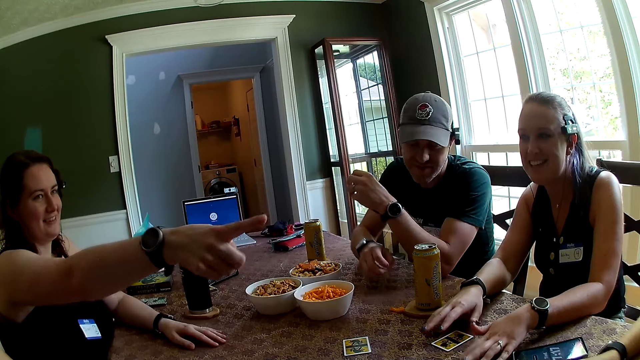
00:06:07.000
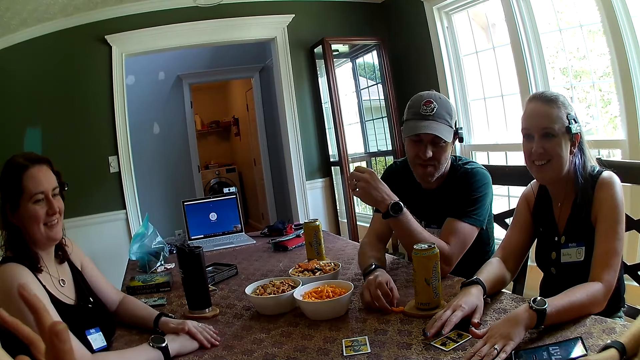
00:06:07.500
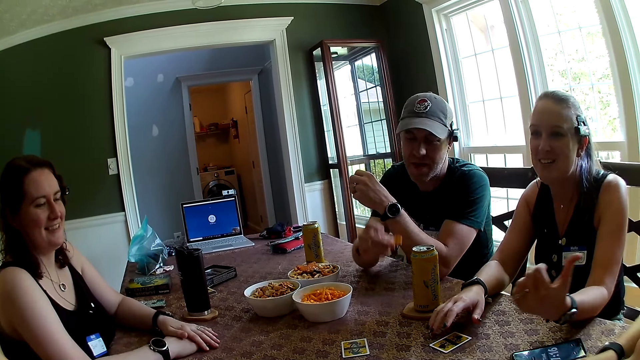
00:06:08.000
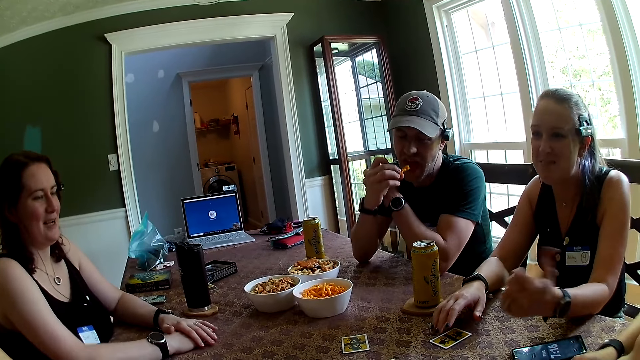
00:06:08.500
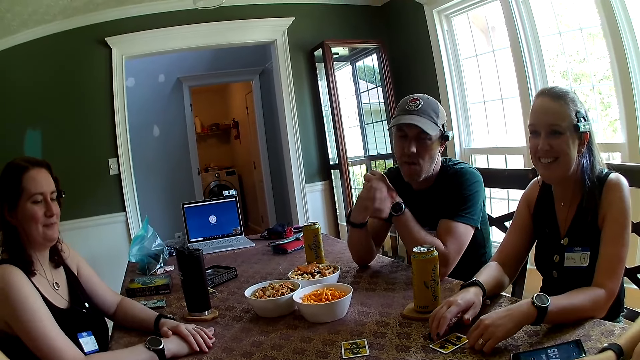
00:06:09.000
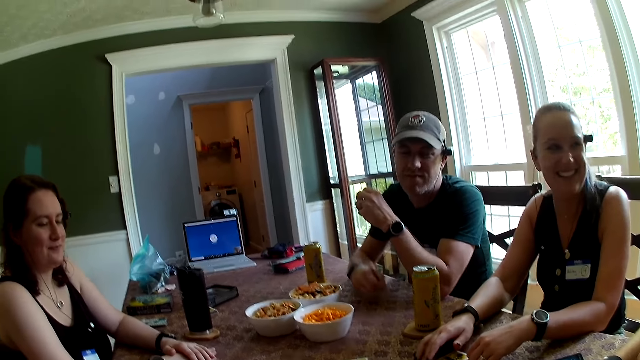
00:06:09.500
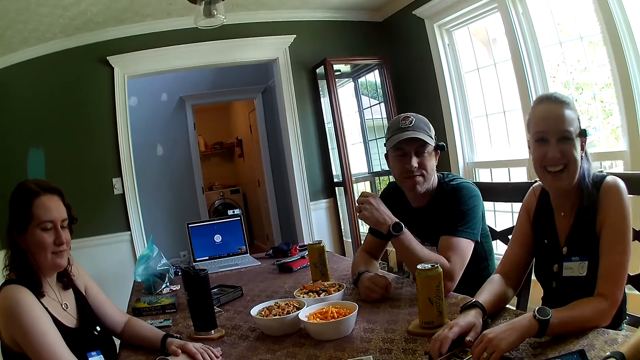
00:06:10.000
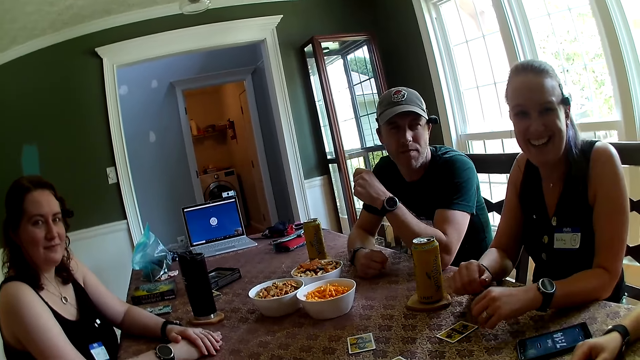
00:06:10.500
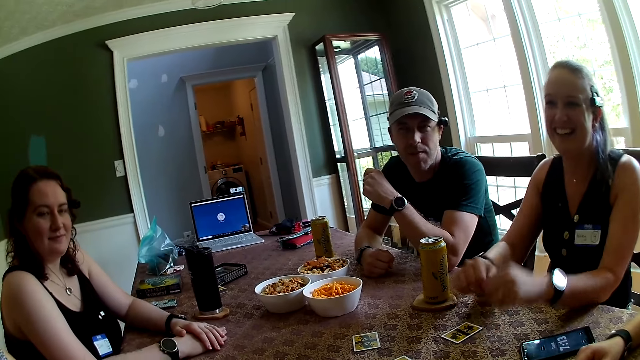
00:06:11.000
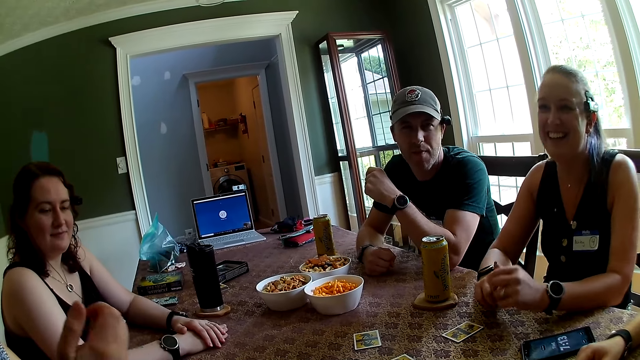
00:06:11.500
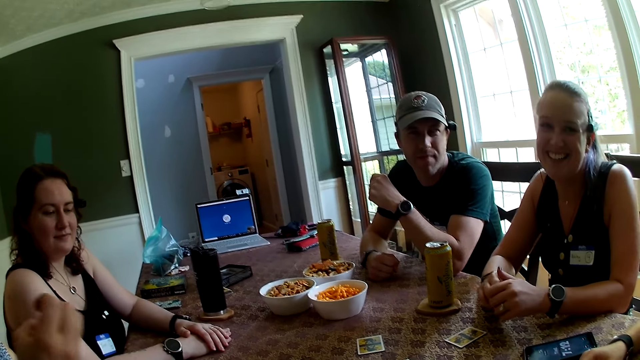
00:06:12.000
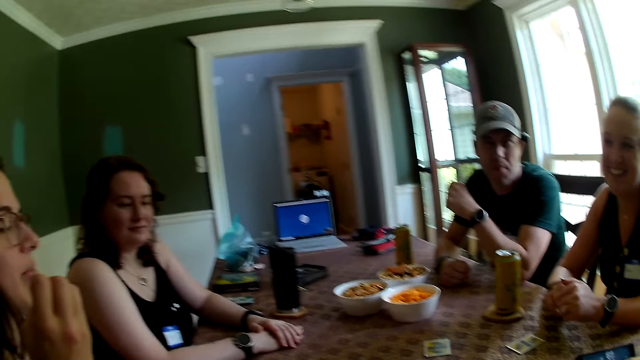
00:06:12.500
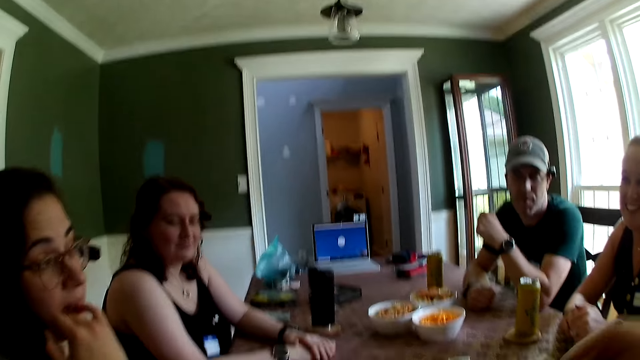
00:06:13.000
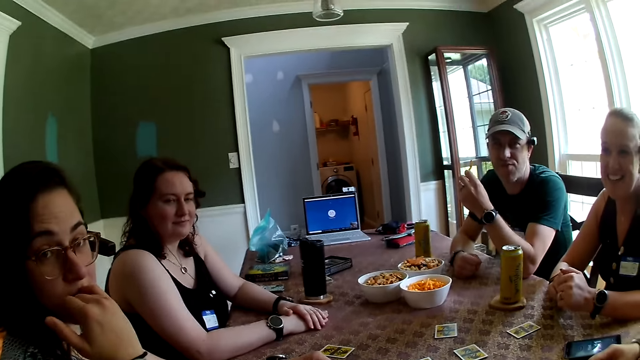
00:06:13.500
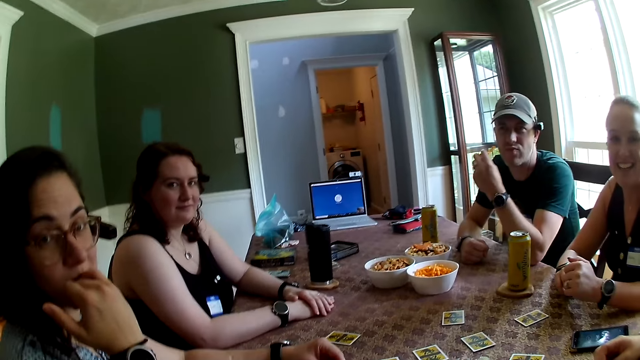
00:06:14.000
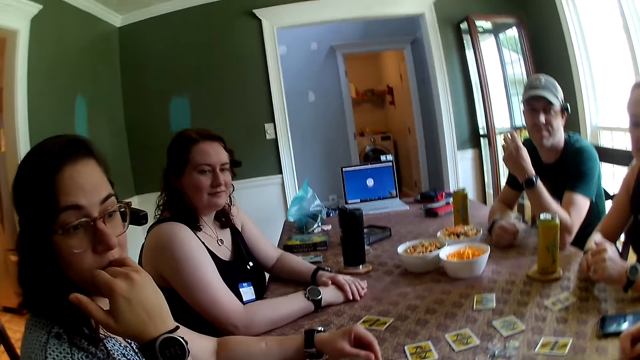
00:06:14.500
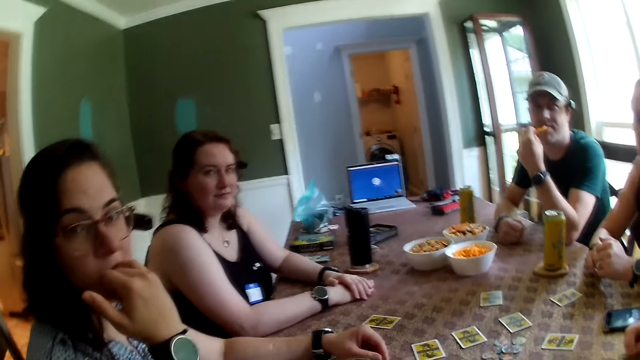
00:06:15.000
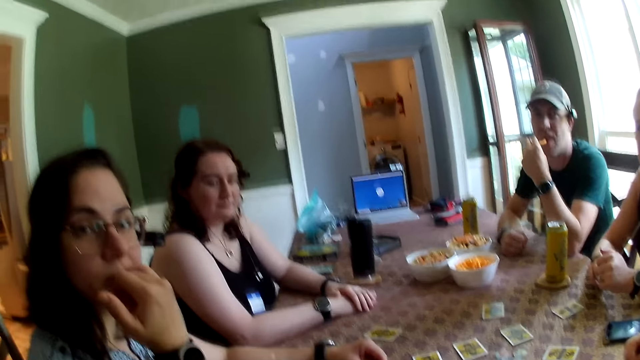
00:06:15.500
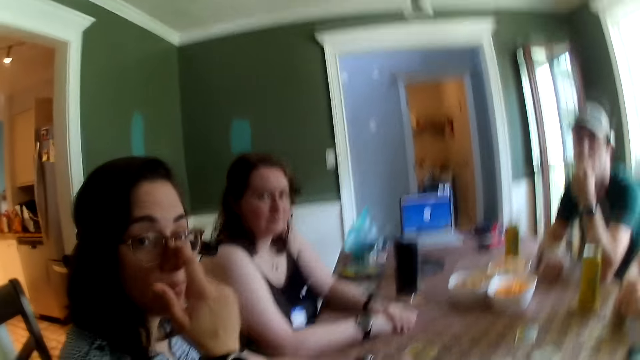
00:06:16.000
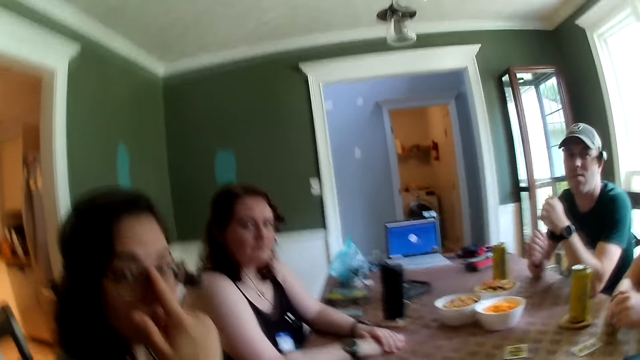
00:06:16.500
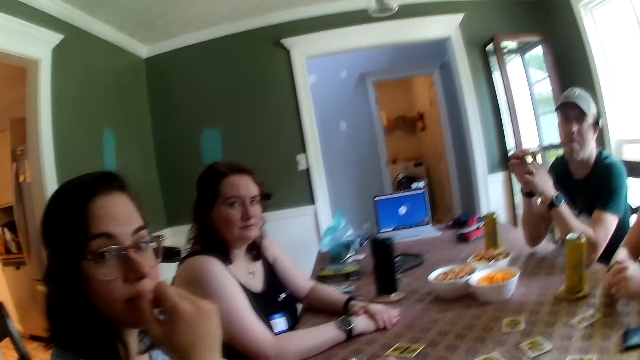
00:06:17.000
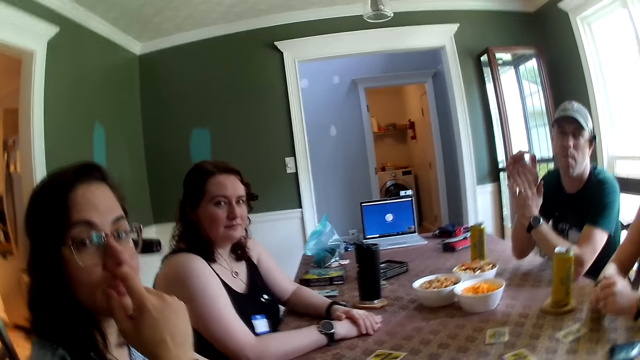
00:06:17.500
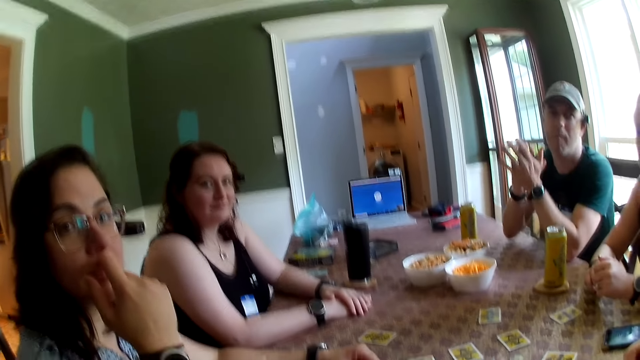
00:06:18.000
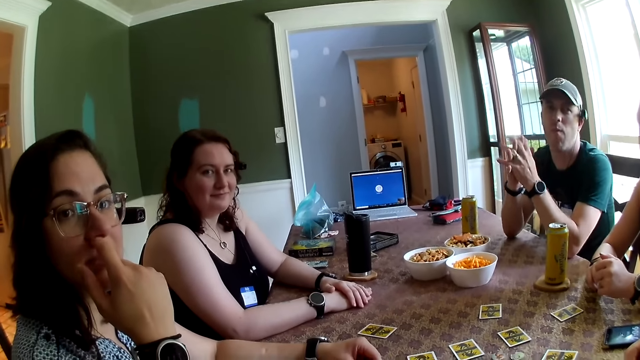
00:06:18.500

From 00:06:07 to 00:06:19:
The woman points at a man with her right index finger. Another man picks the snacks on the table with his right hand and eats the snacks in his right hand. The camera wearer talks with a lady. They talk with another lady.

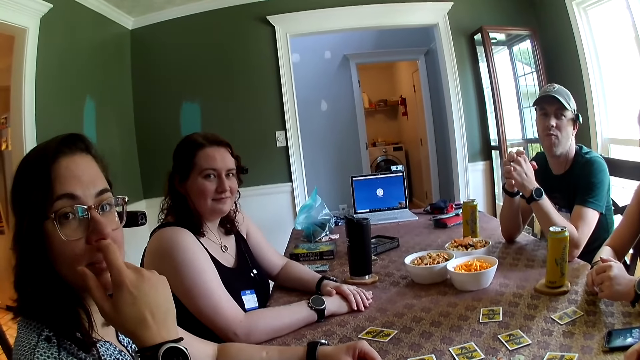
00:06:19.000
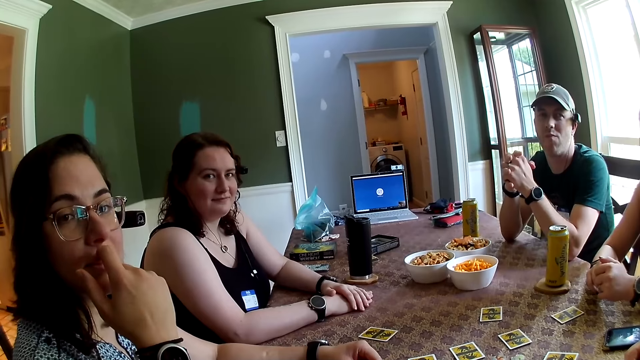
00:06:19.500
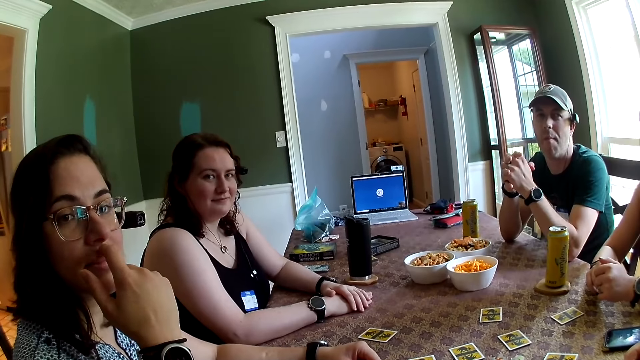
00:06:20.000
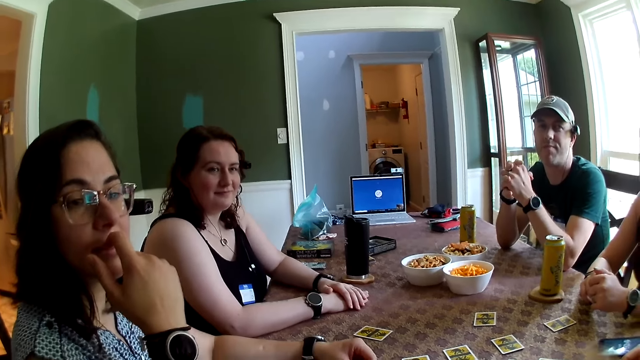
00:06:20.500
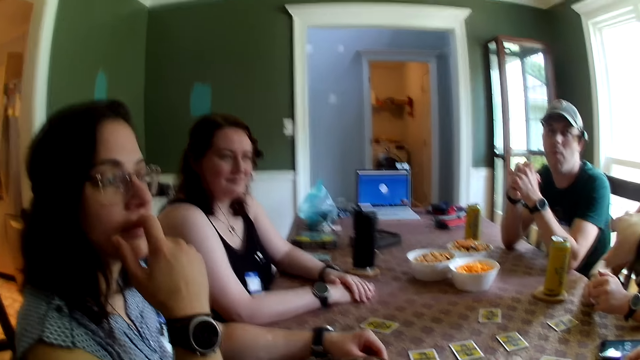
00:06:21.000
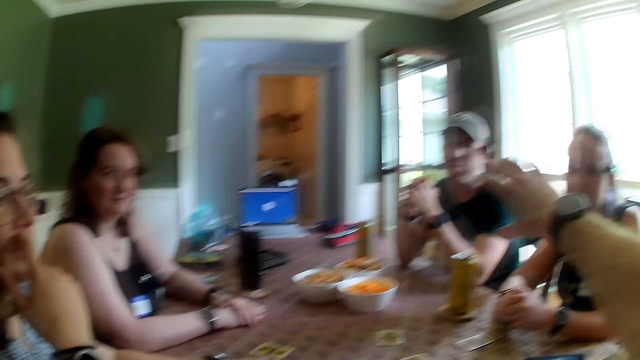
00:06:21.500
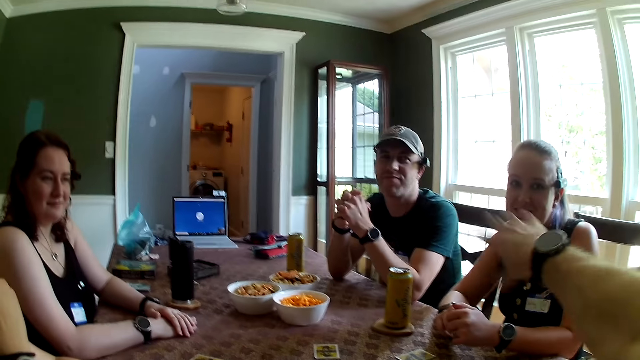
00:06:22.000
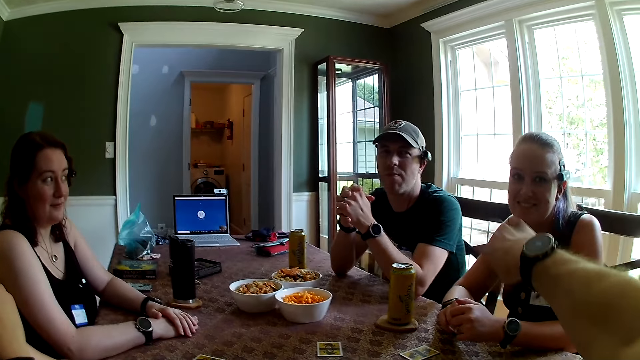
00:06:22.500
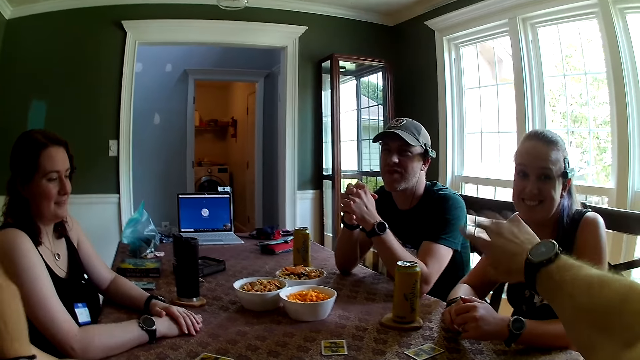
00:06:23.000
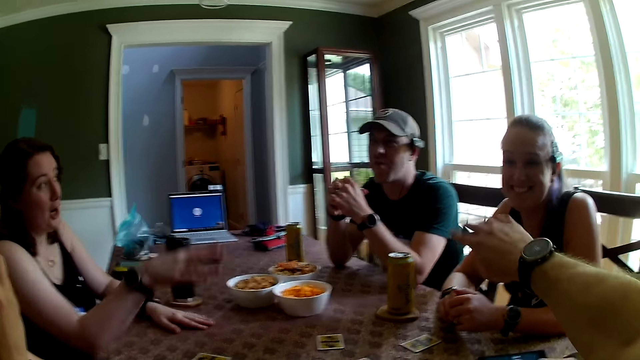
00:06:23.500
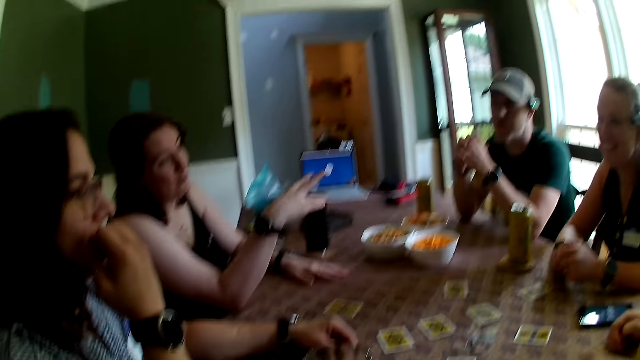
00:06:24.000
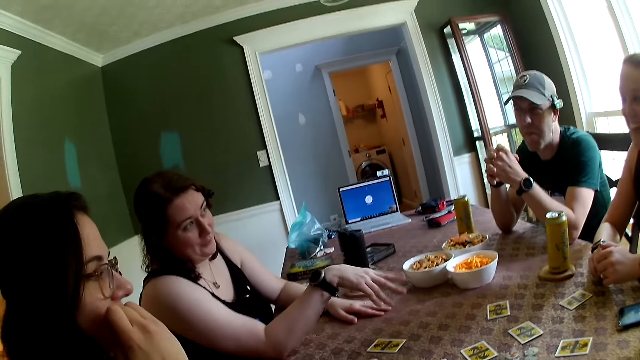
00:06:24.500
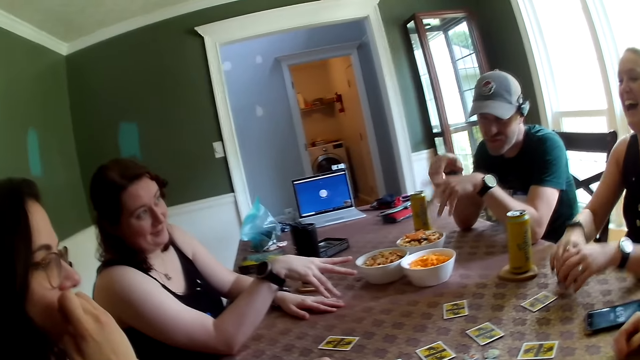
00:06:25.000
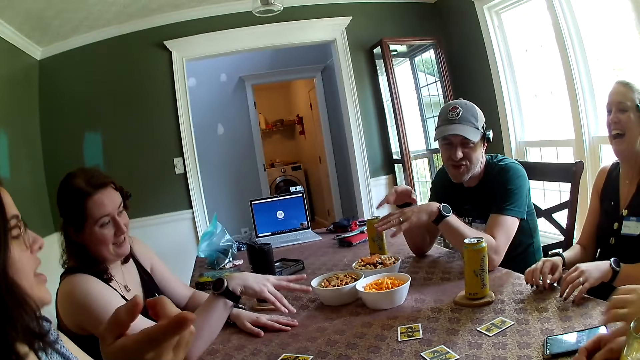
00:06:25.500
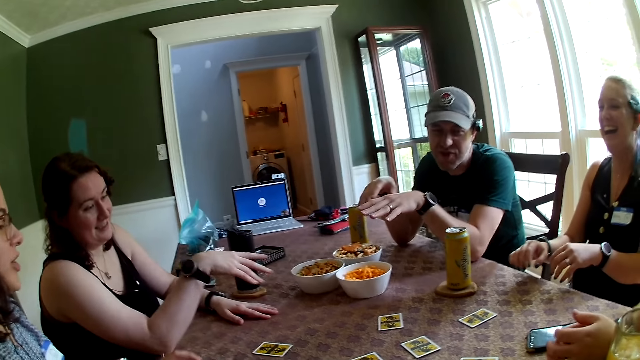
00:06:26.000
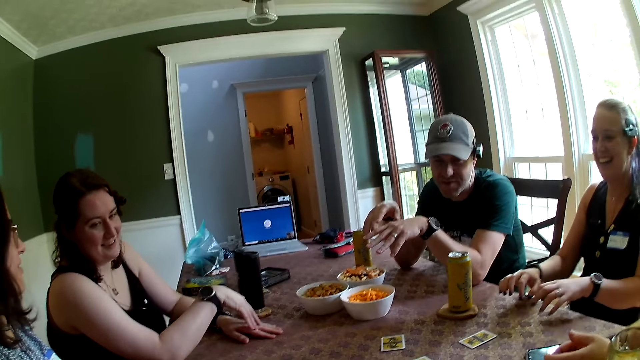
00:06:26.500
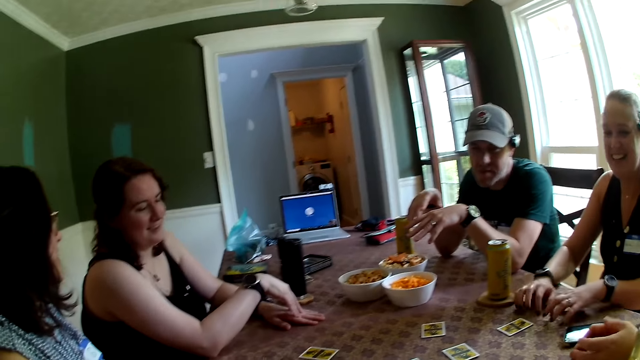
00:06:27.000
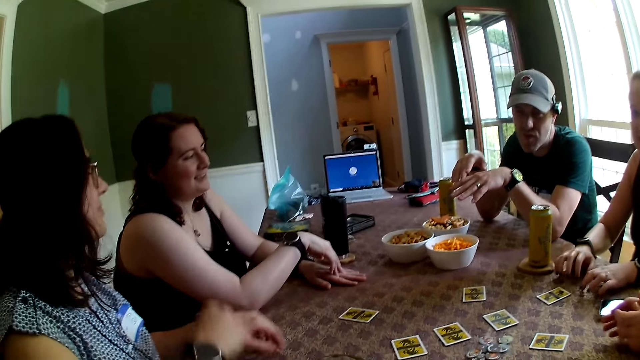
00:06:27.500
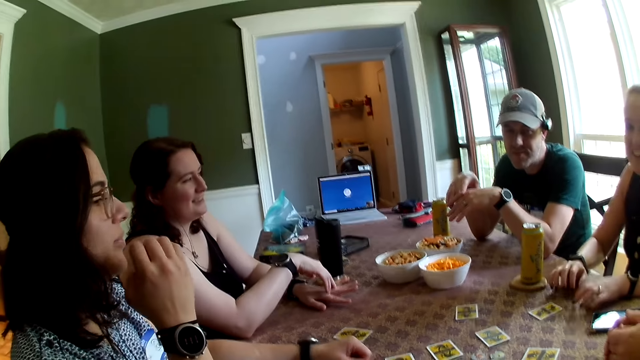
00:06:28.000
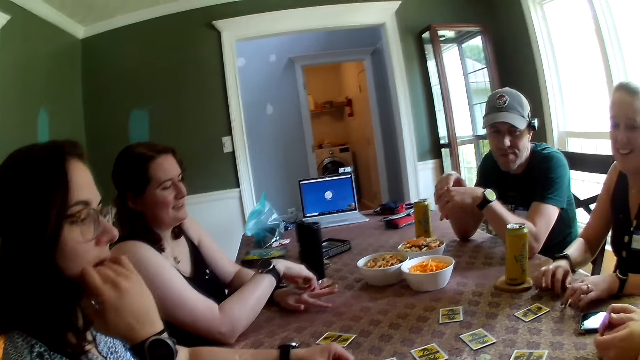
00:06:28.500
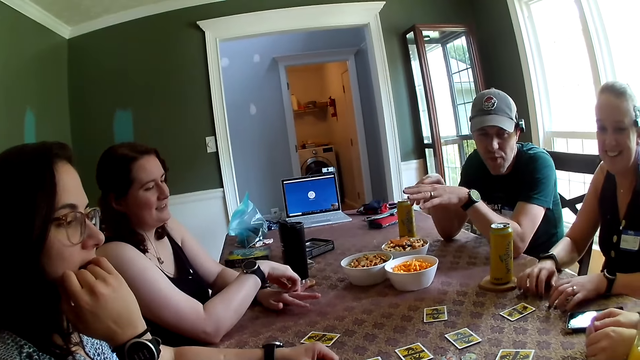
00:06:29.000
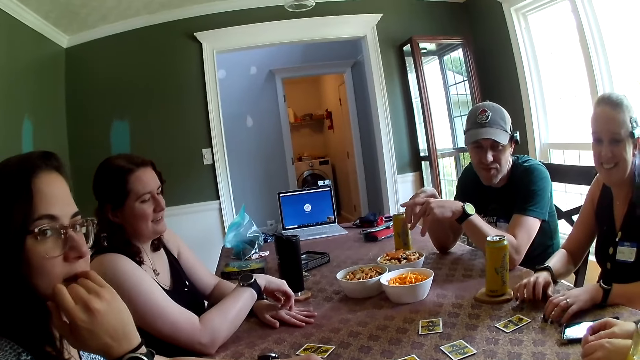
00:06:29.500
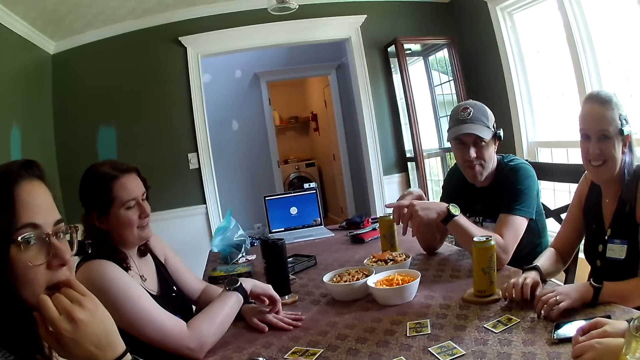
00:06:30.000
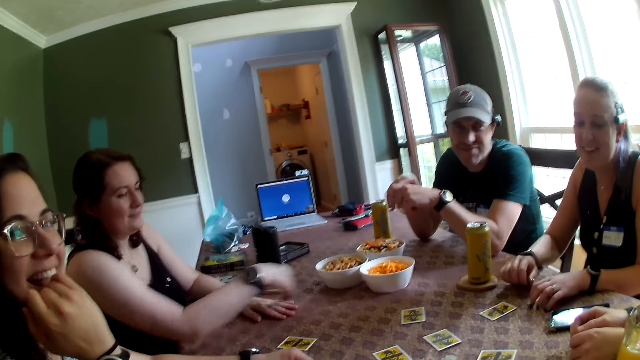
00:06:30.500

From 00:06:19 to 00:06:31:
The camera wearer points his right hand at a man and a woman. A lady talks with another lady. The camera wearer talks with the first lady. The woman hits the table with both hands.
